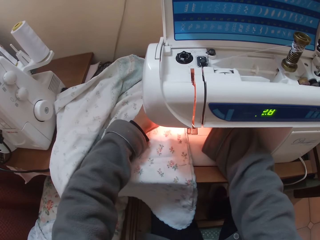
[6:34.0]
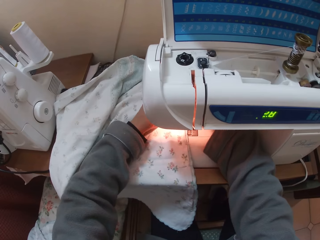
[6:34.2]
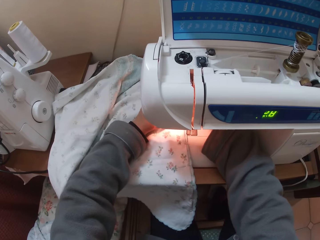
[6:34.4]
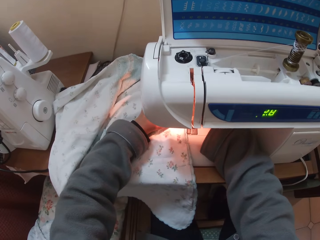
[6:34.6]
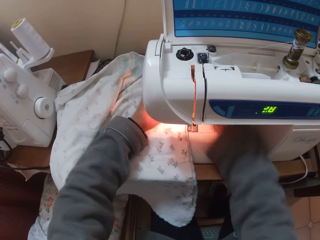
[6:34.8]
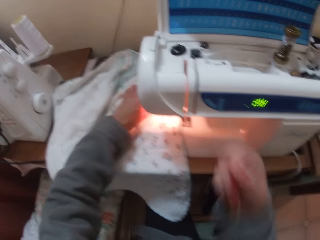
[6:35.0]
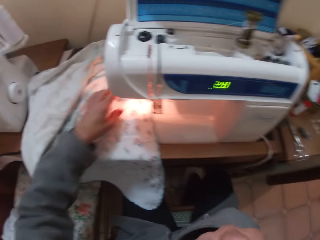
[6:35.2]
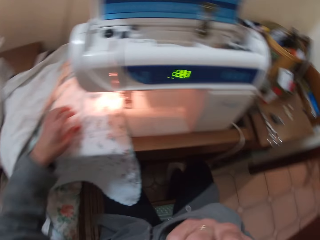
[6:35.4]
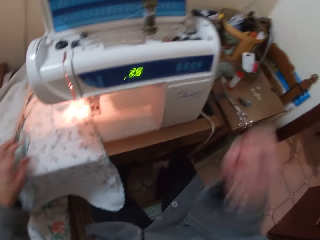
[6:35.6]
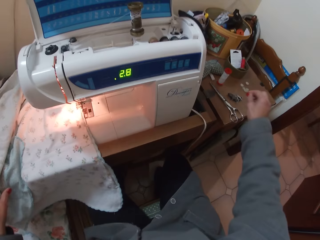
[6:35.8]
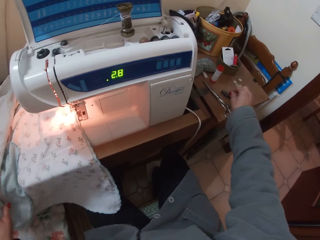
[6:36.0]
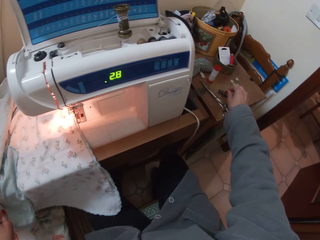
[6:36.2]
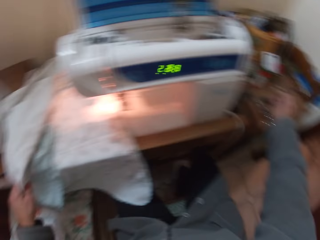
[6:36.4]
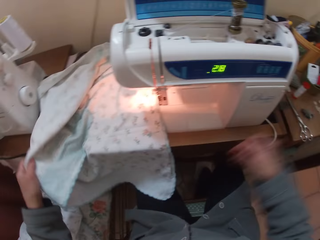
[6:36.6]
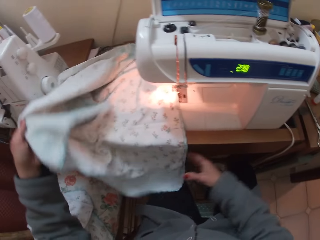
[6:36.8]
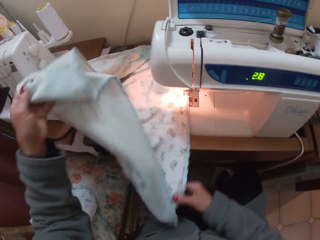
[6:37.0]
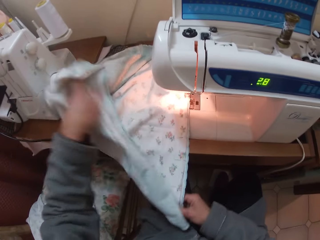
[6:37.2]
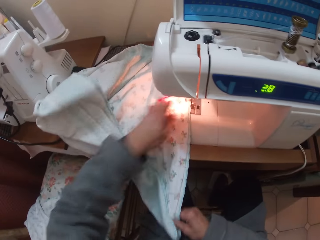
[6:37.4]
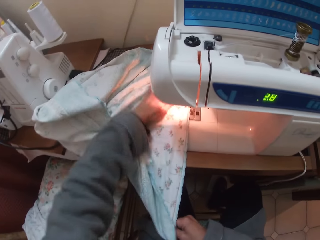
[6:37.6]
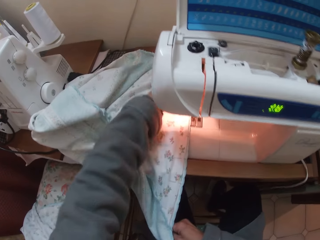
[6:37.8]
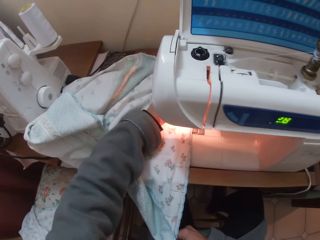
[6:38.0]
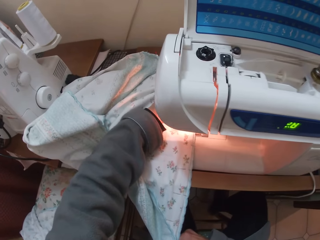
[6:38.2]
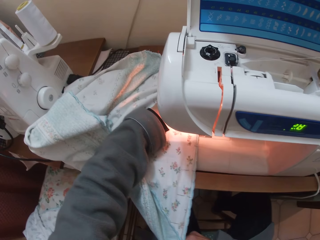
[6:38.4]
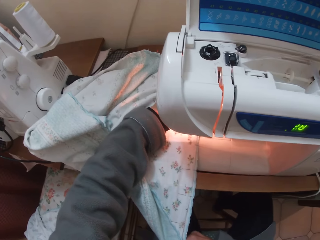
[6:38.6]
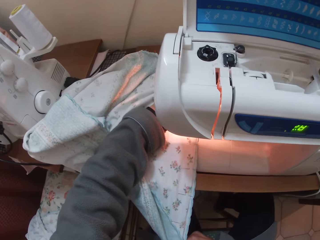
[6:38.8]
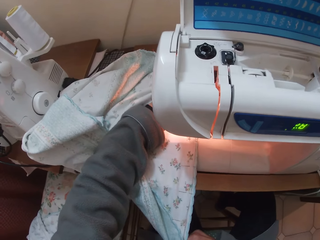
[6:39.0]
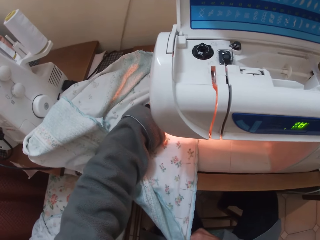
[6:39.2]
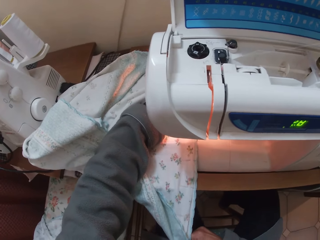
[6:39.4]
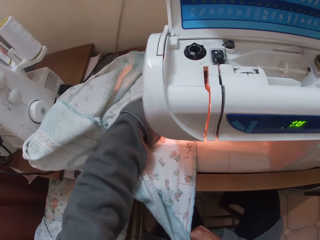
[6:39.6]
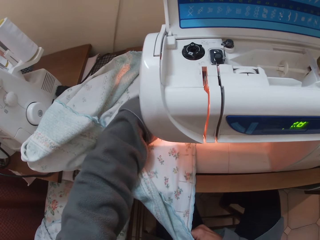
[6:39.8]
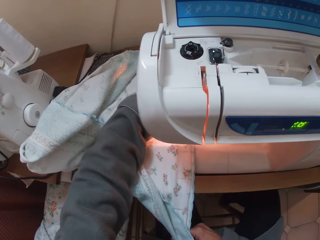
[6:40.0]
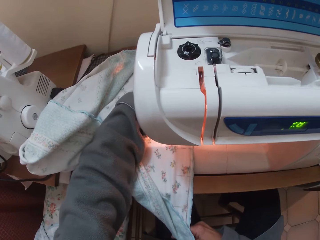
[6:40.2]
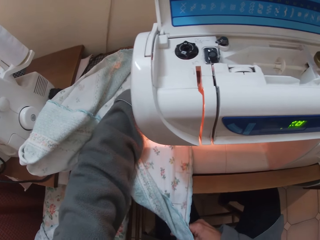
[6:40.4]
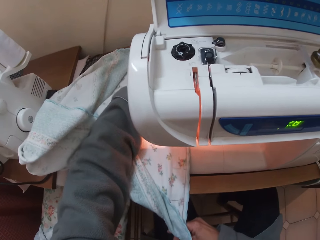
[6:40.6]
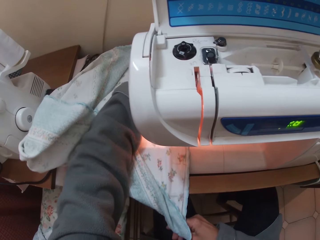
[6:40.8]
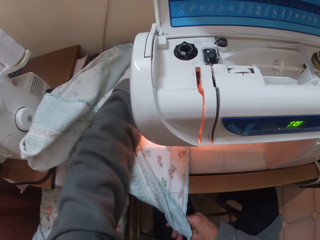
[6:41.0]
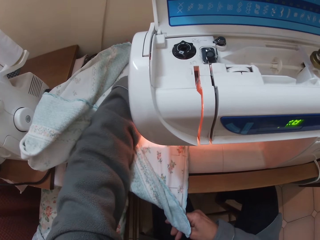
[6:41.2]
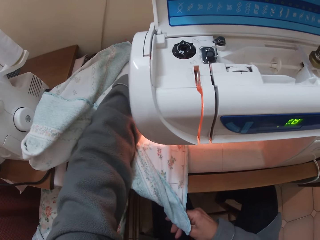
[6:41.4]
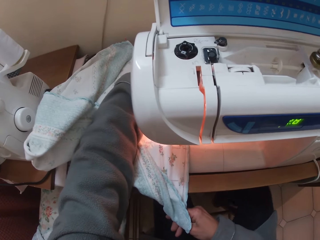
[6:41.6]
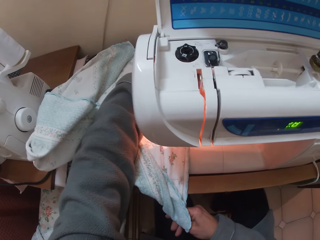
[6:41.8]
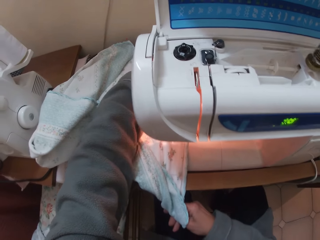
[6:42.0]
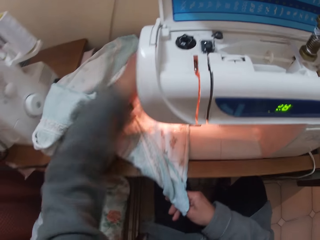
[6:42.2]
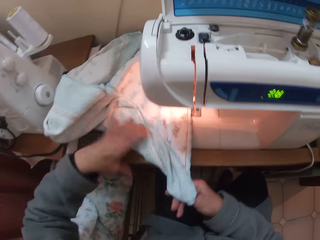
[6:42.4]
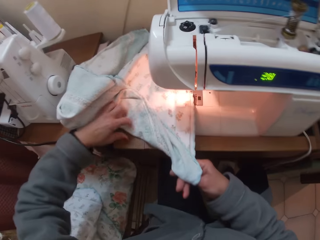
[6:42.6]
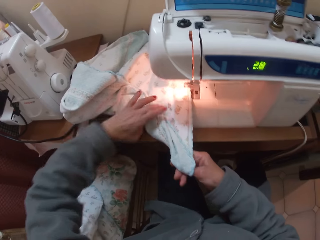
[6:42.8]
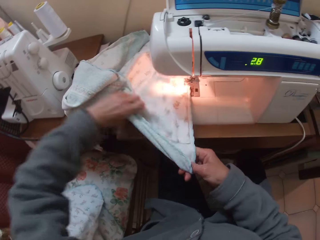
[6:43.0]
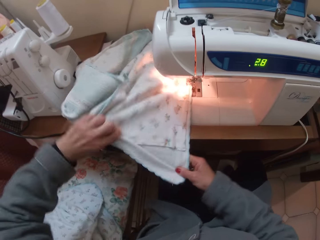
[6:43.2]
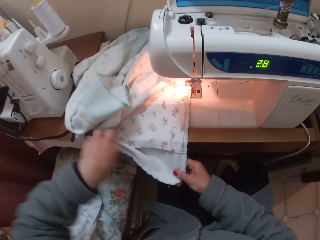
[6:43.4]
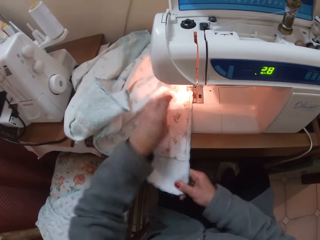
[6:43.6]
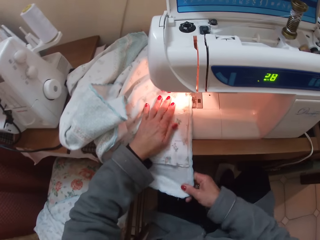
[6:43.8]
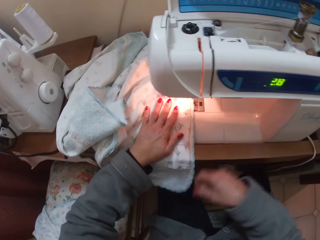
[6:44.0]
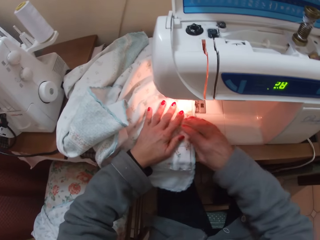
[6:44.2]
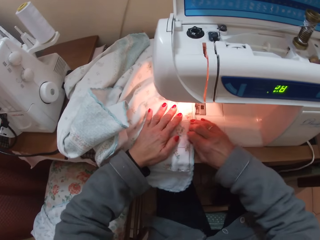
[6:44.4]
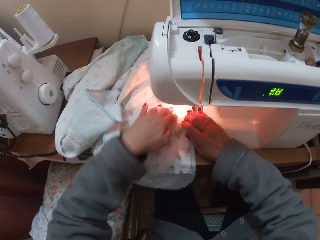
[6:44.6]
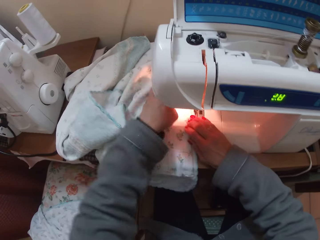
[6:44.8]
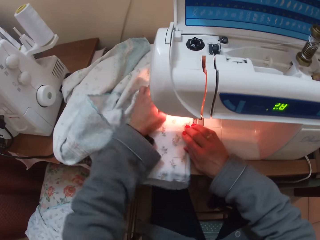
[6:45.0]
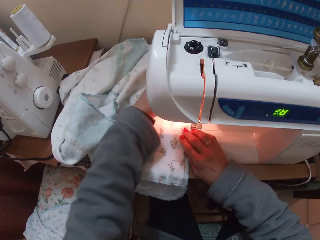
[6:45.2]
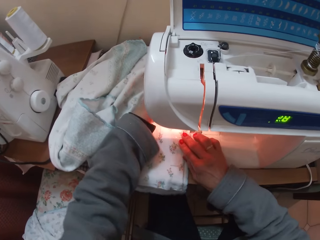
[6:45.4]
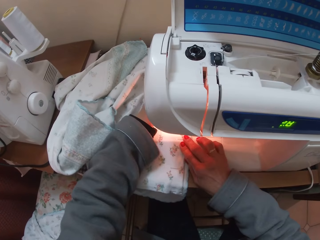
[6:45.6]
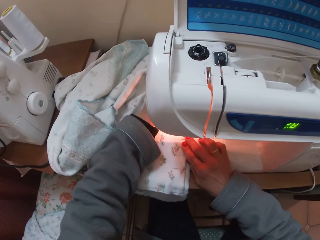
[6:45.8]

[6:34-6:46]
The camera wearer raises her right hand. She drops a thread on the sewing table. She folds the fabric and arranges the clothing material on the machine. She sews the fabric with the sewing machine. She arranges the clothing material with her left hand. She unfolds the fabric. She continues to sew the clothing material.

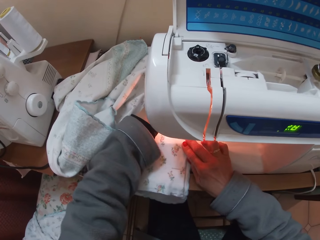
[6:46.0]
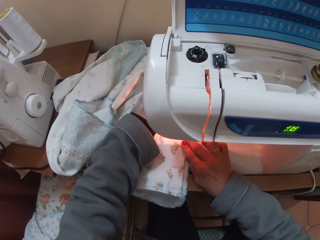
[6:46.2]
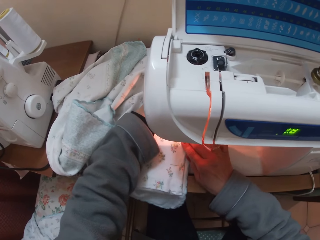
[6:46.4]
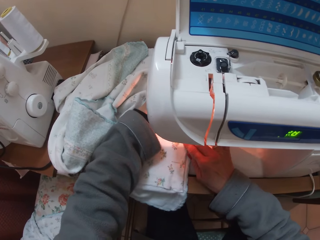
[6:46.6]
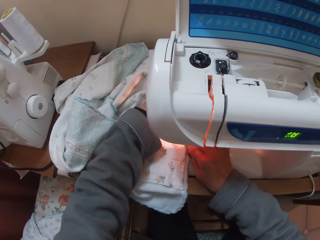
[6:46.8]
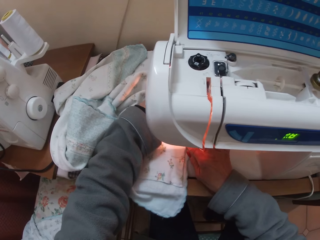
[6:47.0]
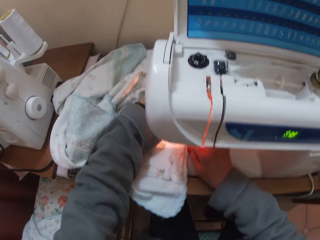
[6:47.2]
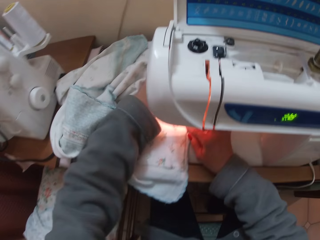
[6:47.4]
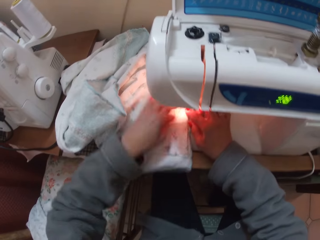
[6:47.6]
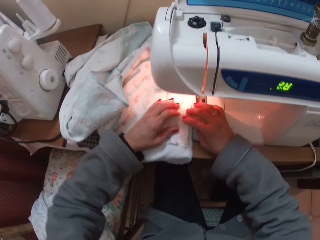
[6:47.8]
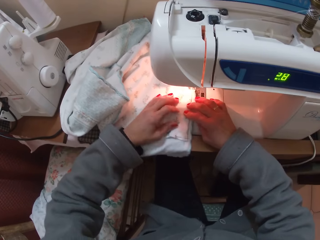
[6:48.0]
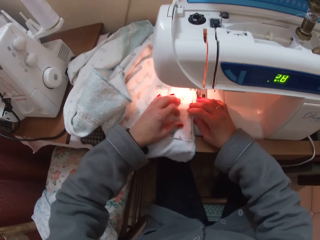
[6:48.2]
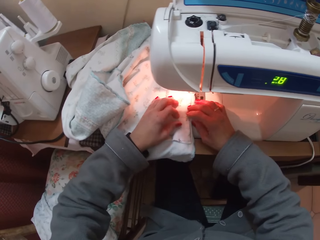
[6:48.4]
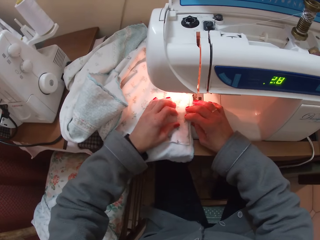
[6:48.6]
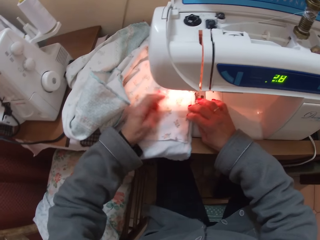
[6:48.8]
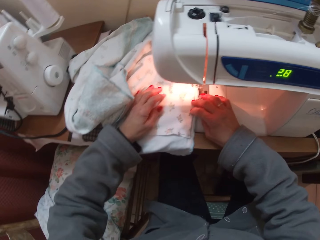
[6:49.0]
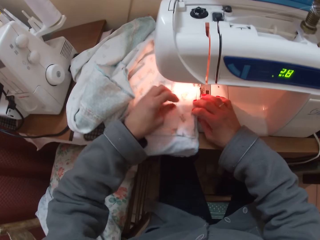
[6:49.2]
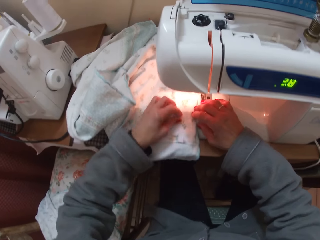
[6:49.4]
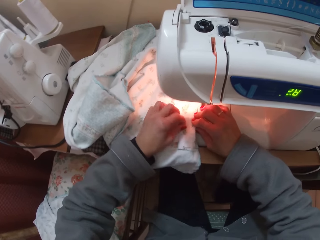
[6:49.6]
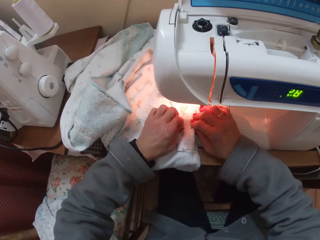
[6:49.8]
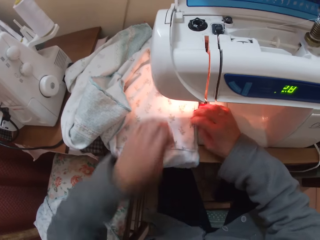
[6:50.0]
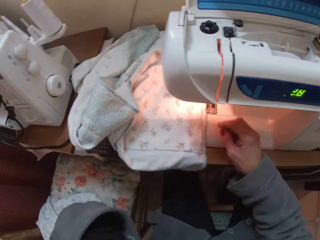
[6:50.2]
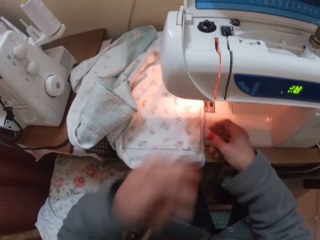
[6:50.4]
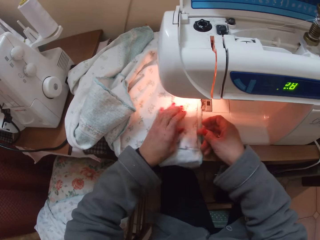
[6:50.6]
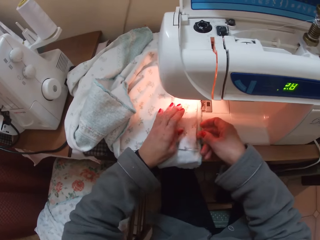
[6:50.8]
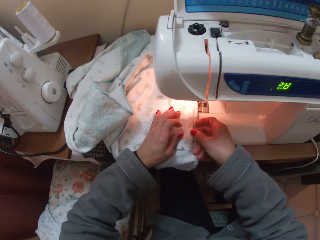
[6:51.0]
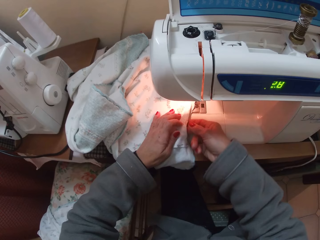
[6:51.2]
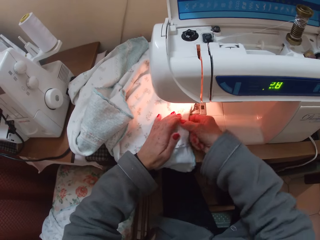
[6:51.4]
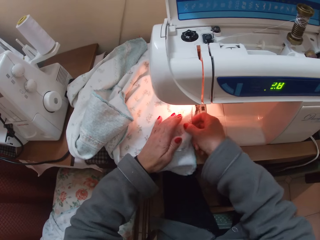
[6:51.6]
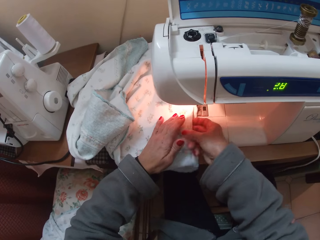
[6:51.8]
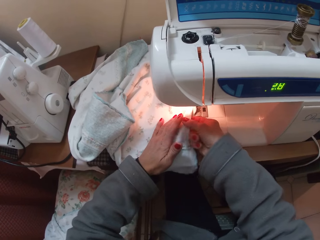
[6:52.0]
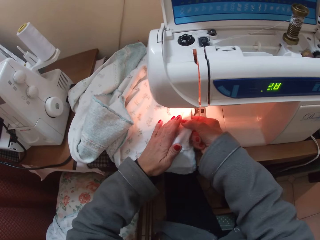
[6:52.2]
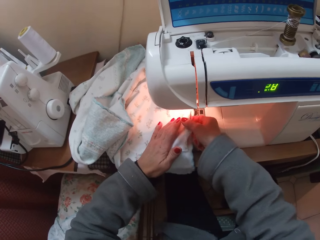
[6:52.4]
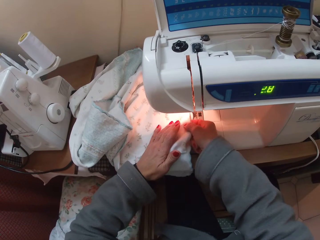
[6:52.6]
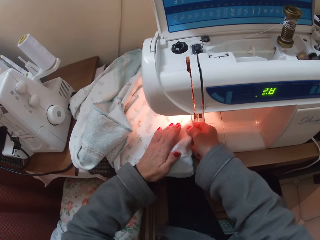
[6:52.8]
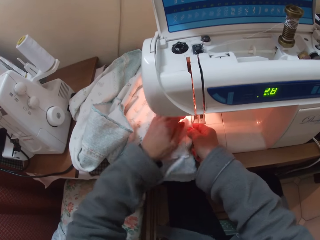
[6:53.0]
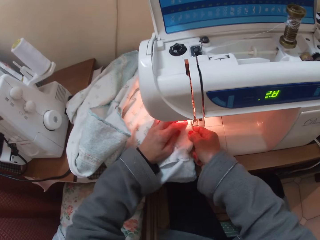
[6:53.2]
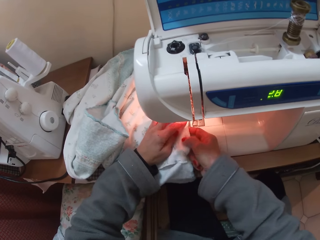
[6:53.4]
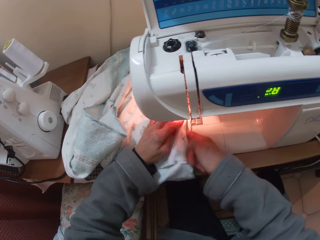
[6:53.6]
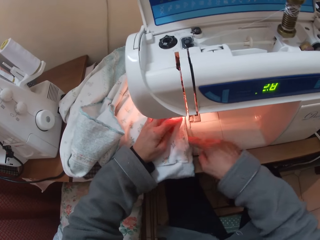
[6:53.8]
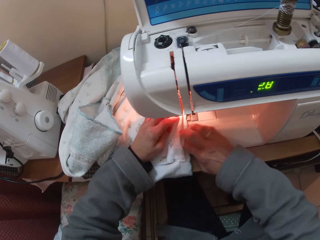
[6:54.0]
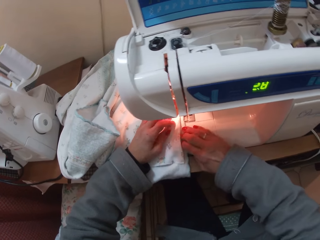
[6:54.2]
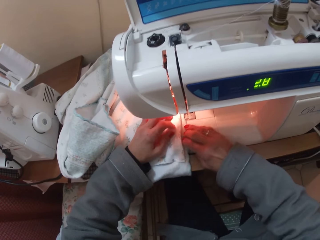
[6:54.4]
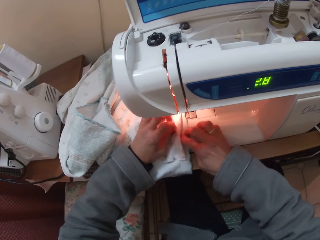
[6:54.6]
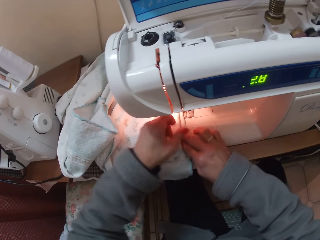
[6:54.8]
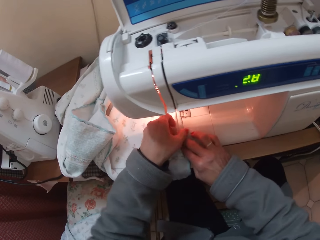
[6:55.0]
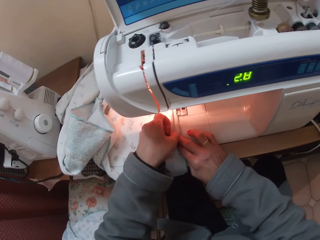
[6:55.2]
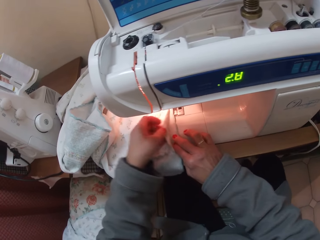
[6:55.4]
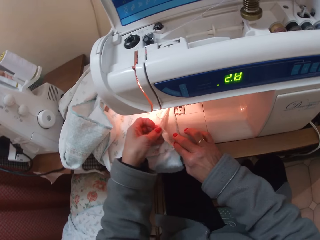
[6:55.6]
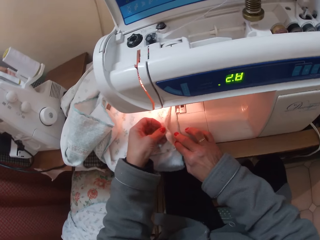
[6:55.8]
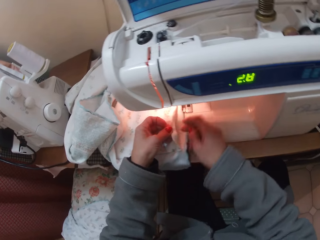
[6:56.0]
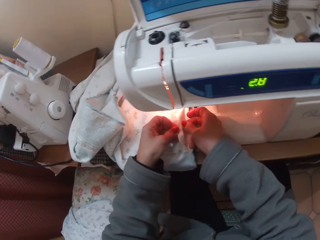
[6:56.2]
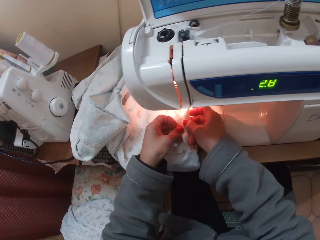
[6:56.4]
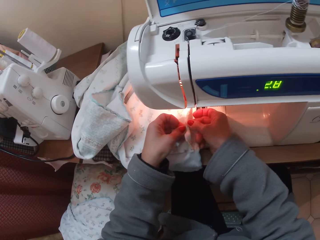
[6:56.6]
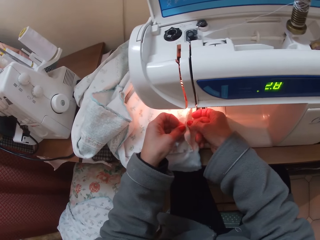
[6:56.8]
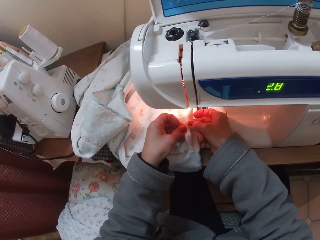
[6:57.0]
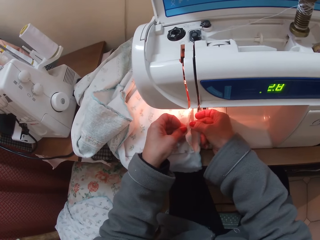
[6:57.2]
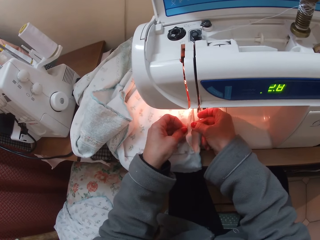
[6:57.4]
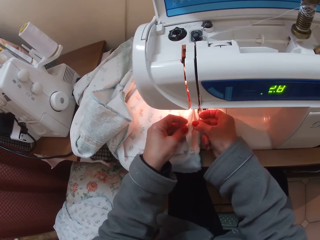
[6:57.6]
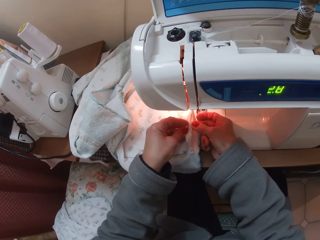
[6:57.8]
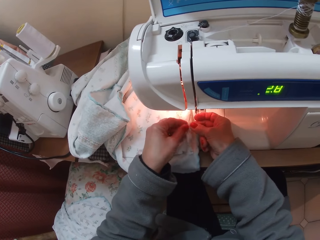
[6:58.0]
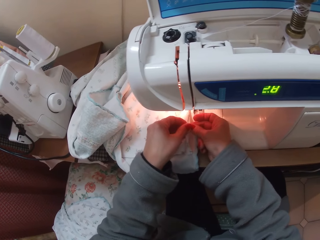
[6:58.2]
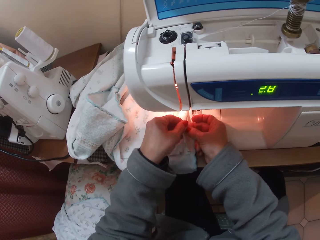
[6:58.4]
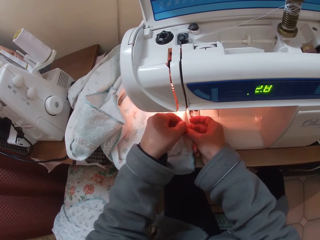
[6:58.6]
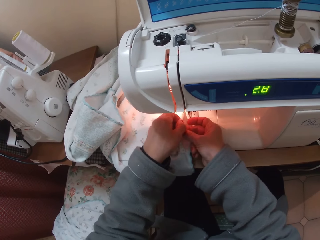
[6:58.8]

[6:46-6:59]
The camera wearer arranges the clothing material on the machine. They remove a thread from the clothing material. They arrange the clothing material. They hold the fabric with both hands.
